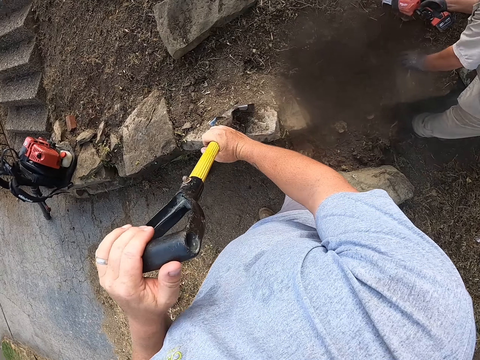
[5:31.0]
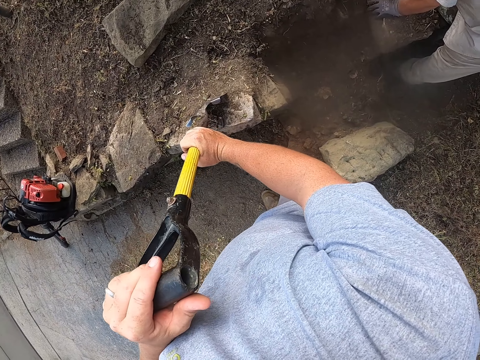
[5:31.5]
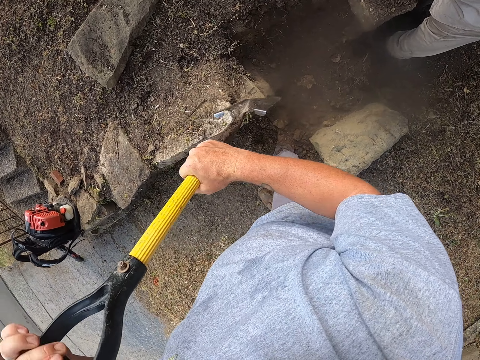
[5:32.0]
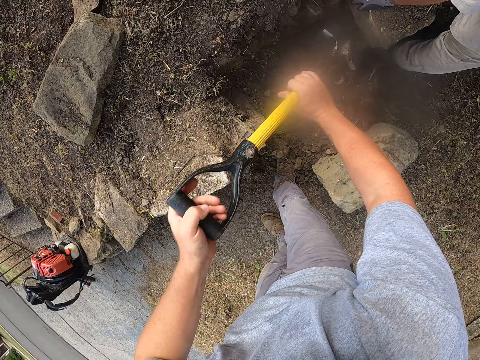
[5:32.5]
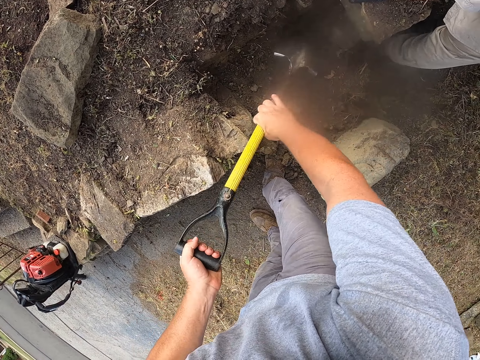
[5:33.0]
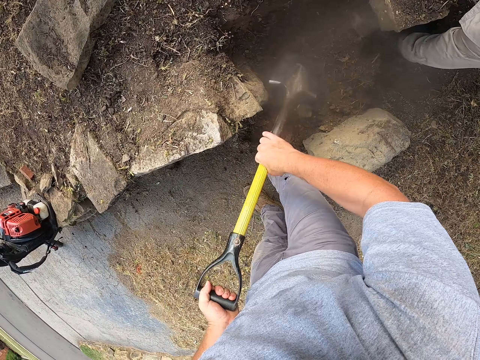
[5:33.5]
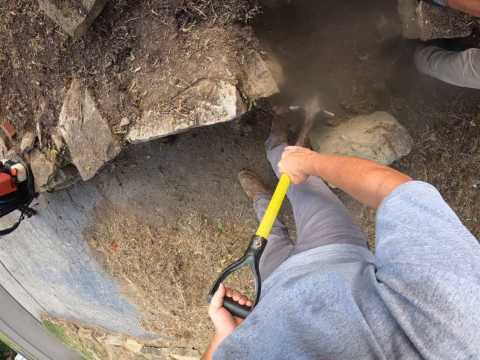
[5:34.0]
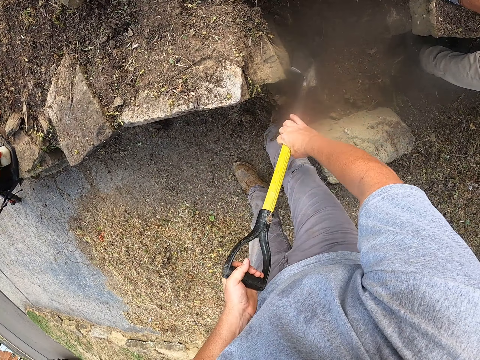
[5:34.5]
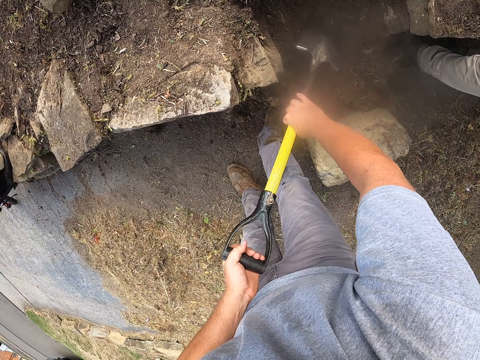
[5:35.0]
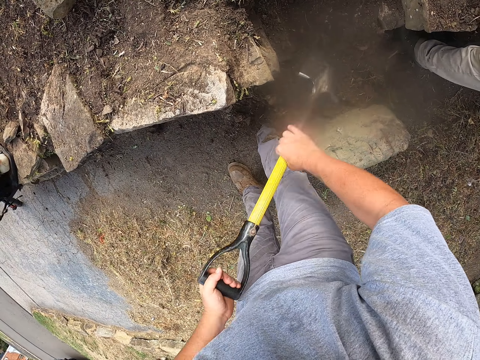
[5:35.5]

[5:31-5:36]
The camera wearer holds a shovel on the ground. They dig on the ground with the shovel.

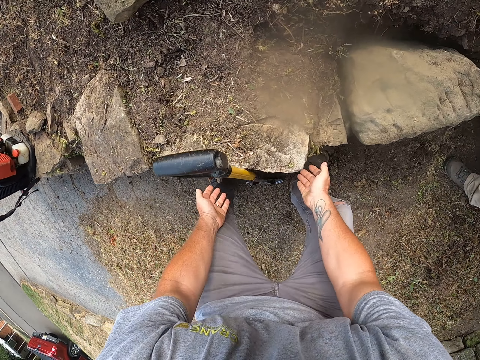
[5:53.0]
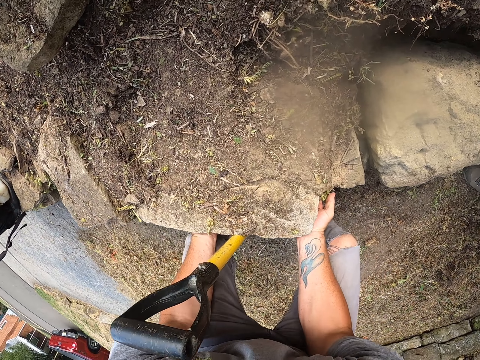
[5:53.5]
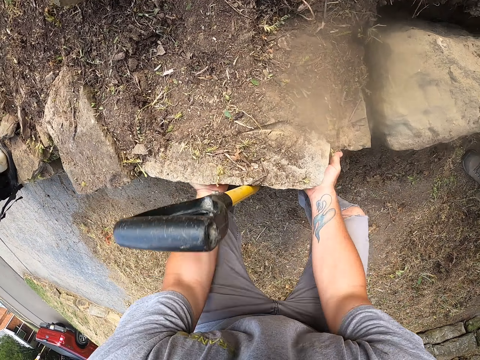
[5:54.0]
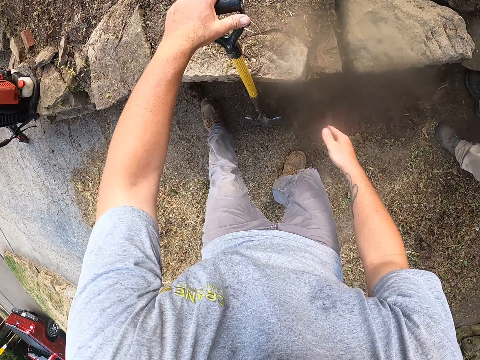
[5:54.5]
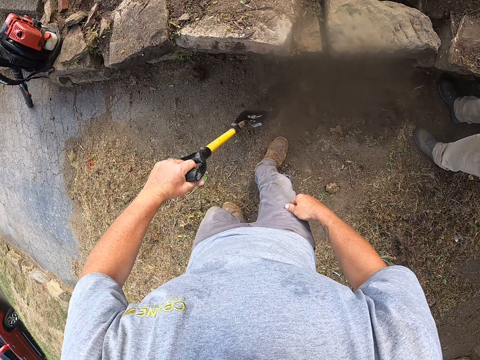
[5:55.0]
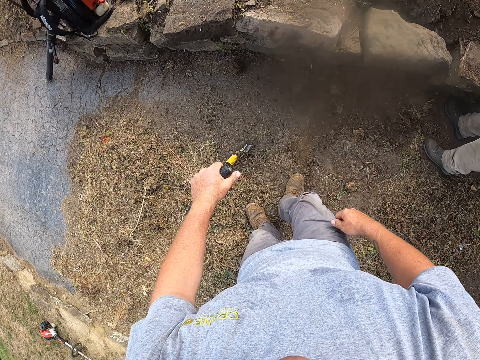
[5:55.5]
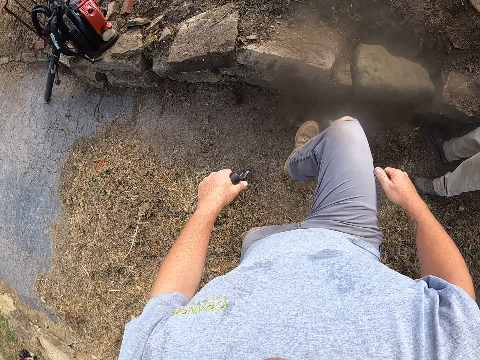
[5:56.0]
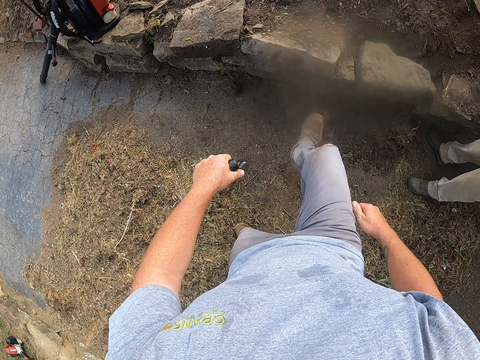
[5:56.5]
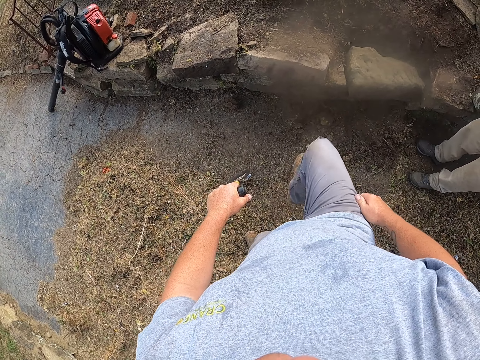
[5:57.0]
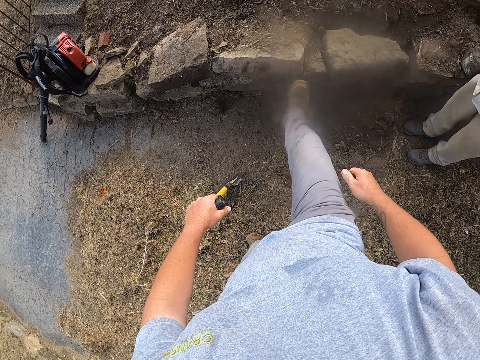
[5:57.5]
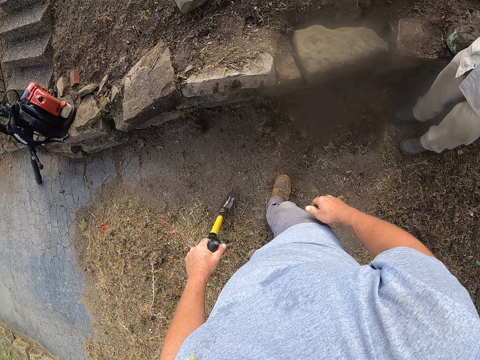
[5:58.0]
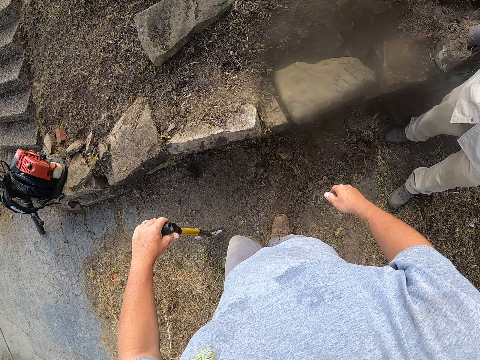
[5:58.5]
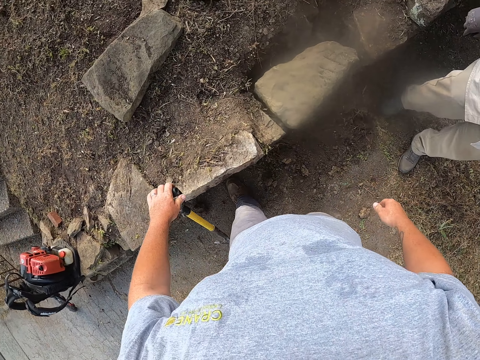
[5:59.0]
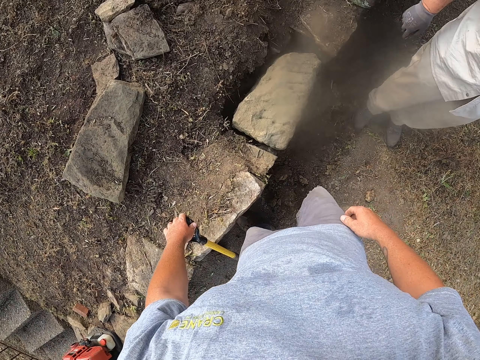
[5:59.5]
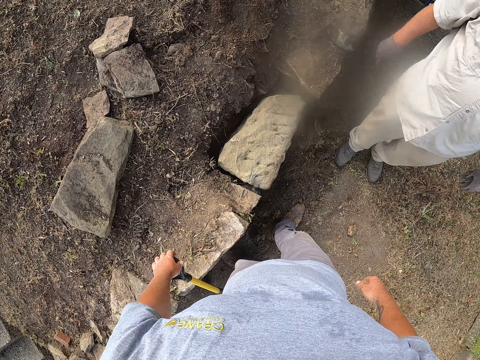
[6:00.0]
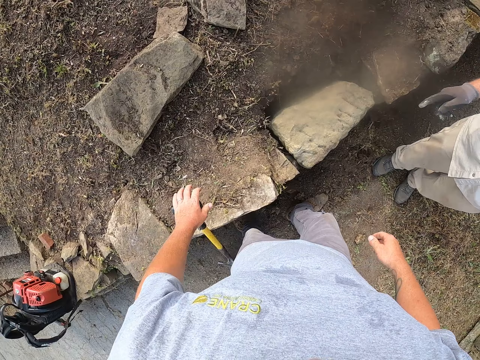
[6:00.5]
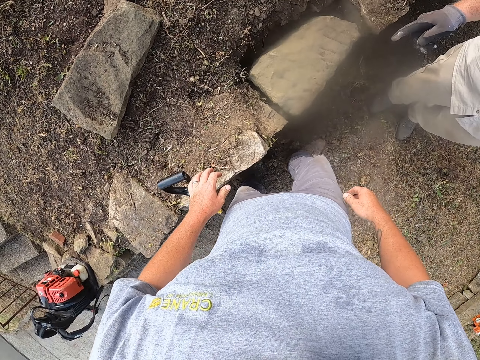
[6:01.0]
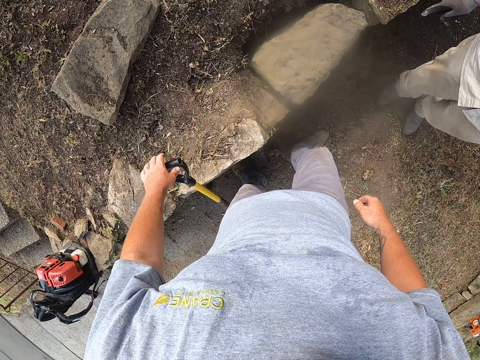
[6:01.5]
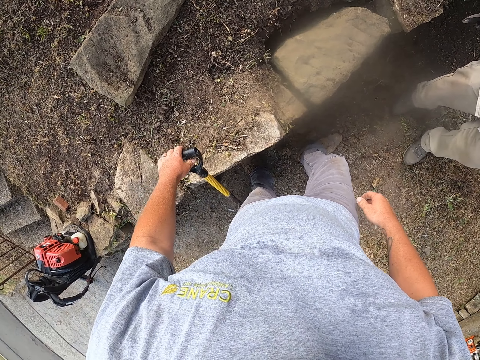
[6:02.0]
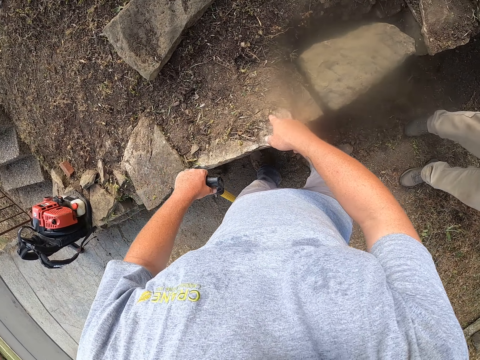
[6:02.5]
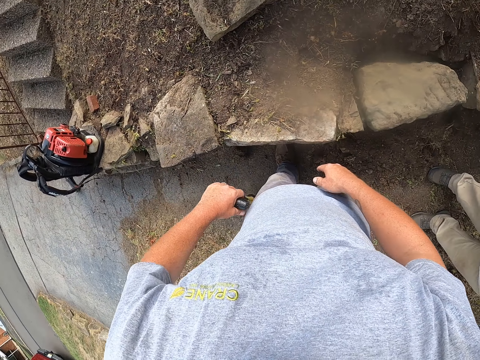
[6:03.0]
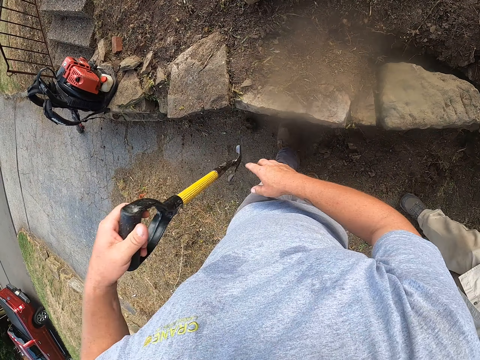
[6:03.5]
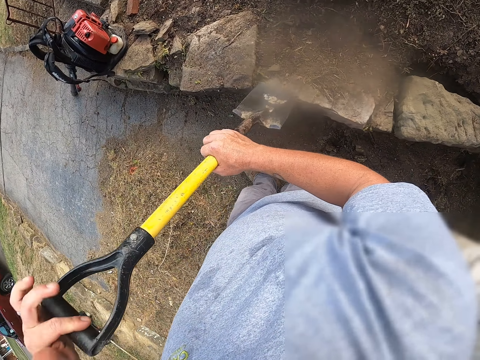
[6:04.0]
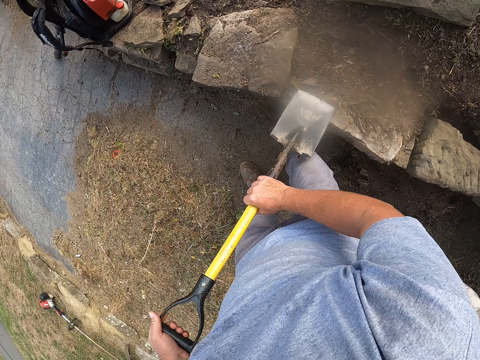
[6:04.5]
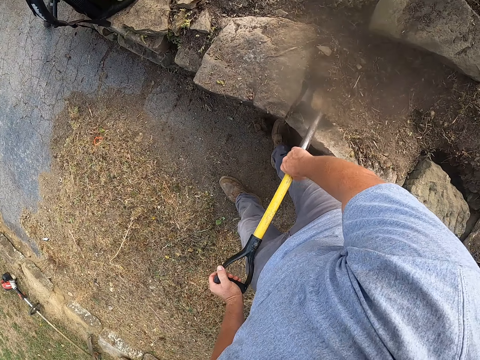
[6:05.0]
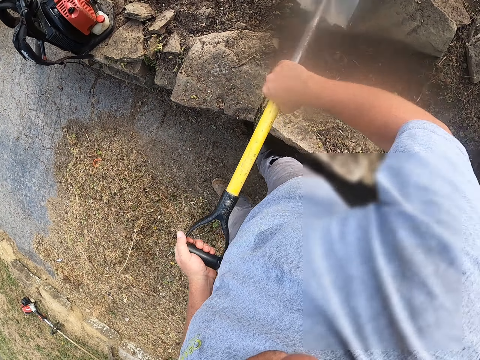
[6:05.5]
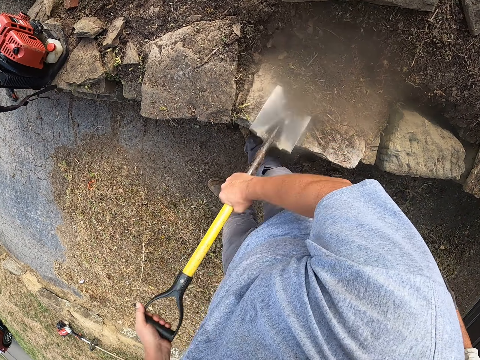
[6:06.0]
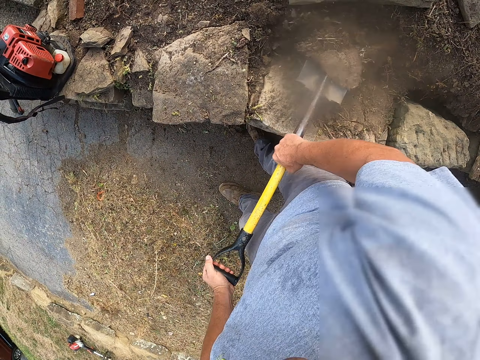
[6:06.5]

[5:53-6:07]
The camera wearer moves a block or stone on the ground with his hands. He holds a spade or shovel with his left hand. He picks up the shovel from the ground. He hits the stone with his leg. He steps on the block on the ground. A man walks around a verandah. The camera wearer puts down the shovel on the ground. The man points at the block on the ground. The camera wearer points at the stone. He picks up the shovel from the ground. He digs the soil with the spade. He scoops soil from the ground with the shovel.

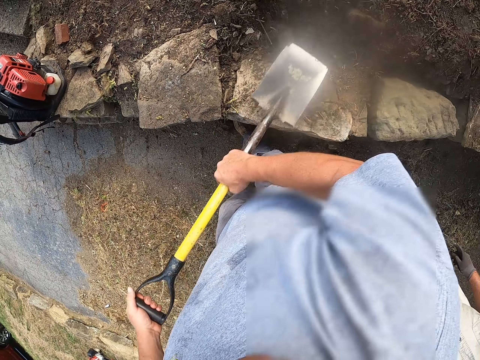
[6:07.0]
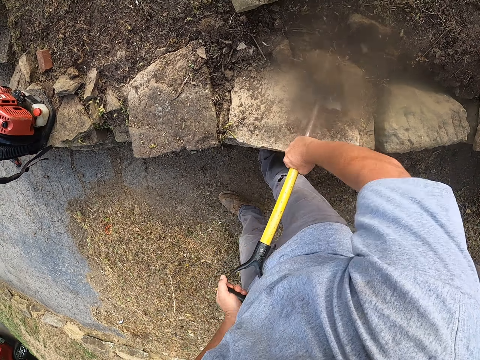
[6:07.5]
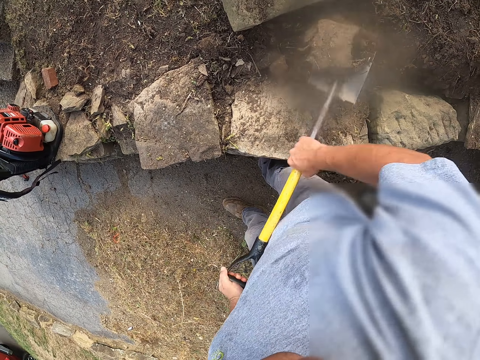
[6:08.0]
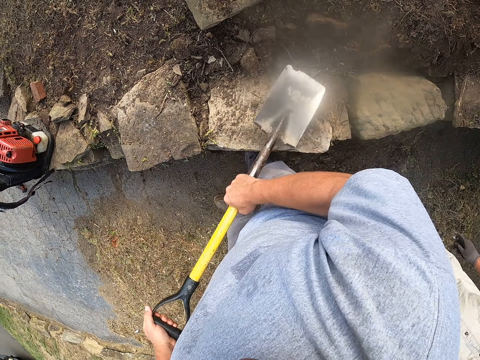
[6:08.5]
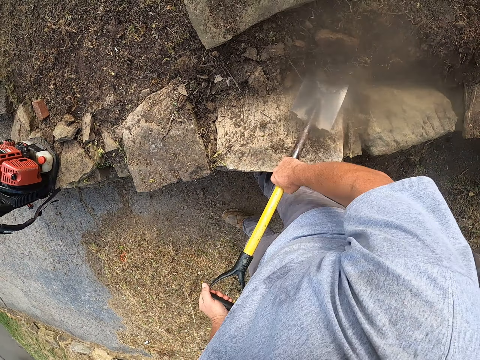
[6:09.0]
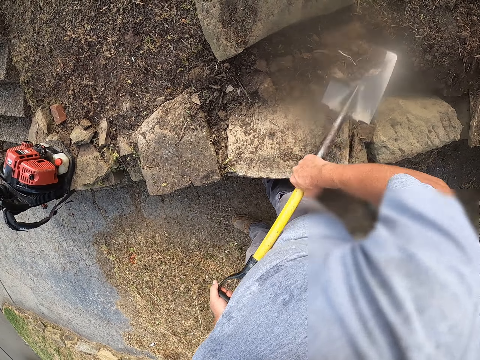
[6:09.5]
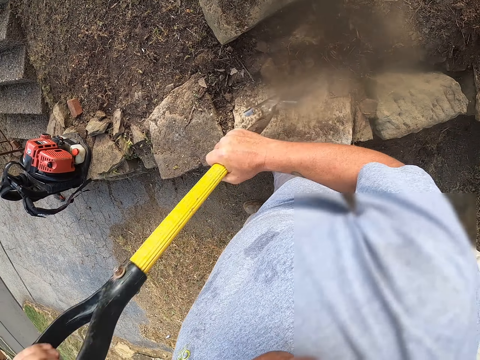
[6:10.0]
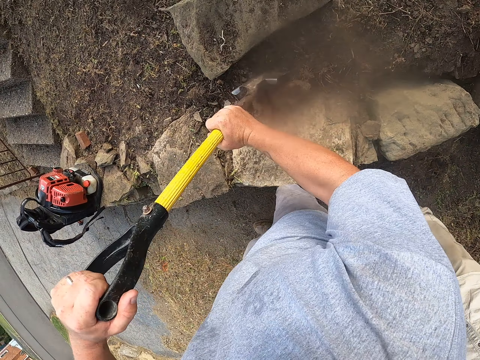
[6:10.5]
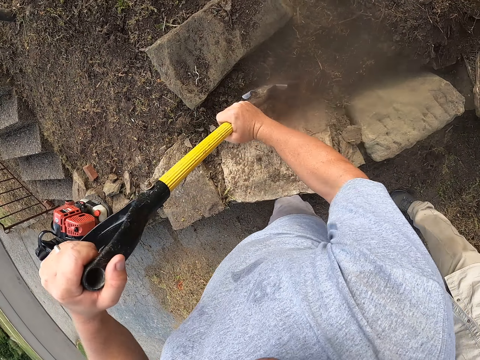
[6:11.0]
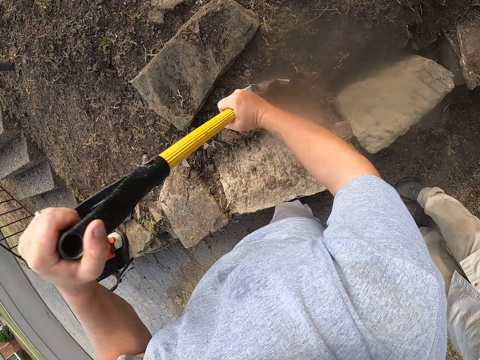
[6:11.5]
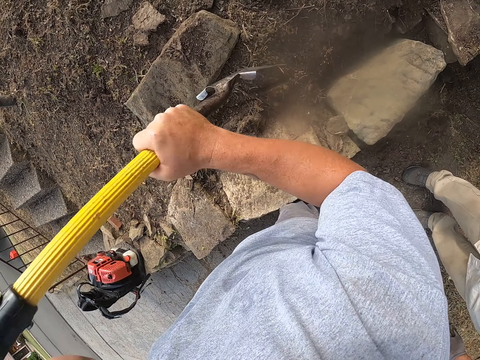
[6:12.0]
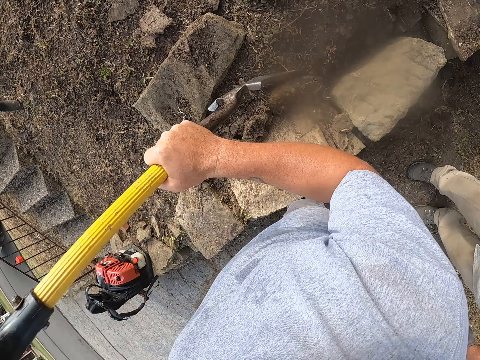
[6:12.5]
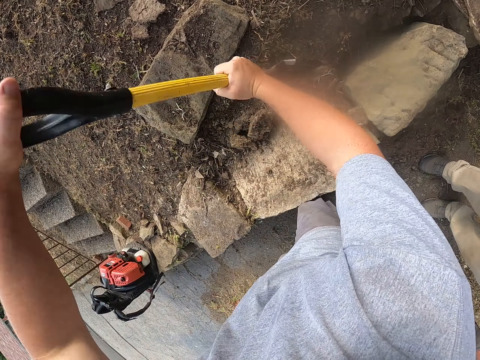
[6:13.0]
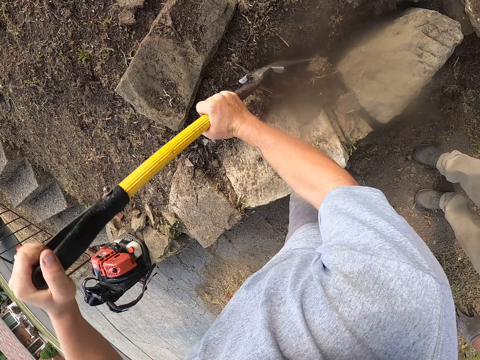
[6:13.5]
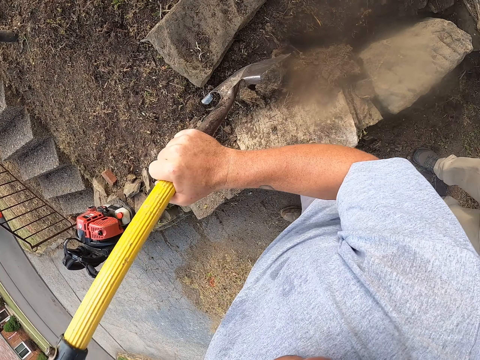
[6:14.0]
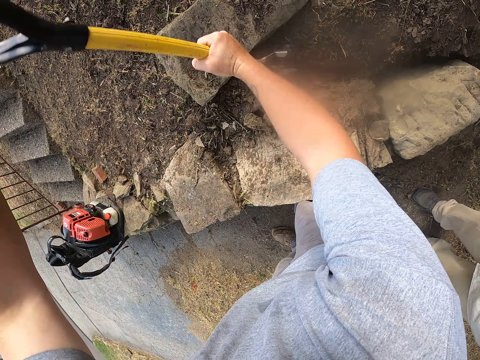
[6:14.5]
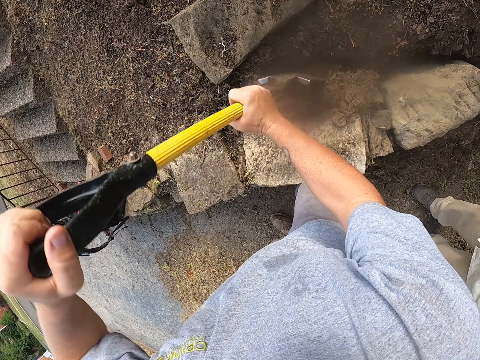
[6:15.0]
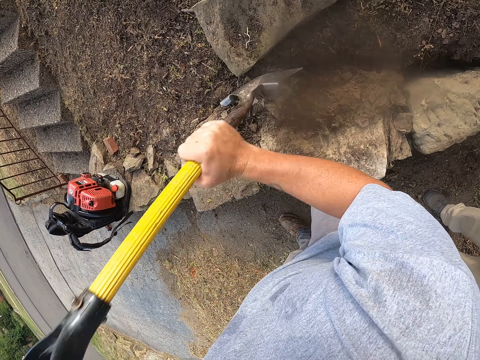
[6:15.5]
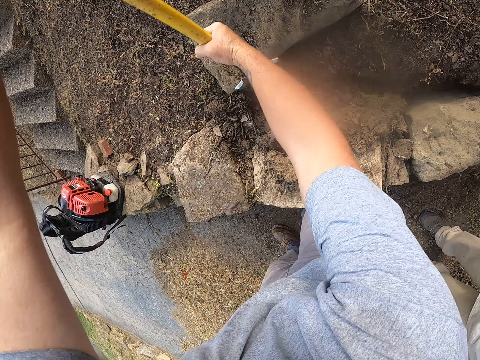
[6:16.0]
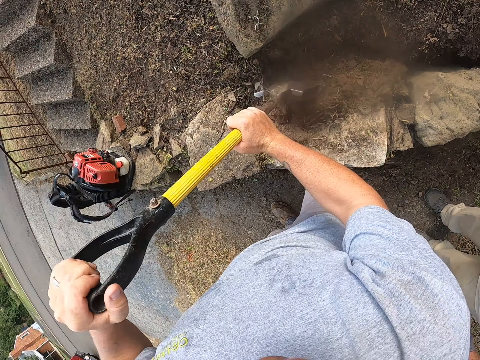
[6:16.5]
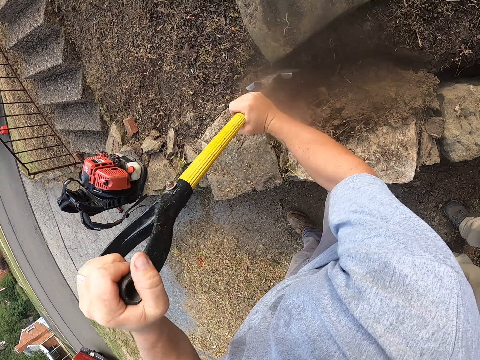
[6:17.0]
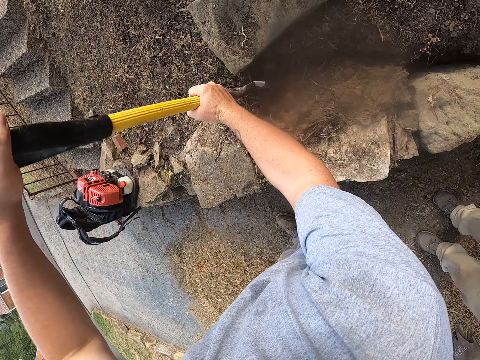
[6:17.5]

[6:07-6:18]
The camera wearer throws soil from a shovel on the ground. They scoop soil from the ground with the shovel. They throw soil from the shovel on the ground. They scoop soil from the ground with the shovel. They throw soil from the shovel on the ground. They dig on the ground with the shovel. They adjust the shovel on the ground. They dig on the ground with the shovel.
